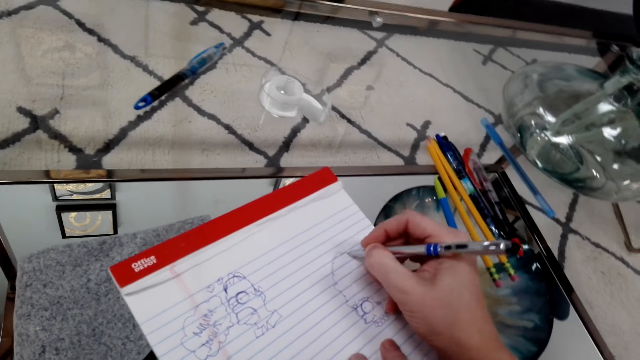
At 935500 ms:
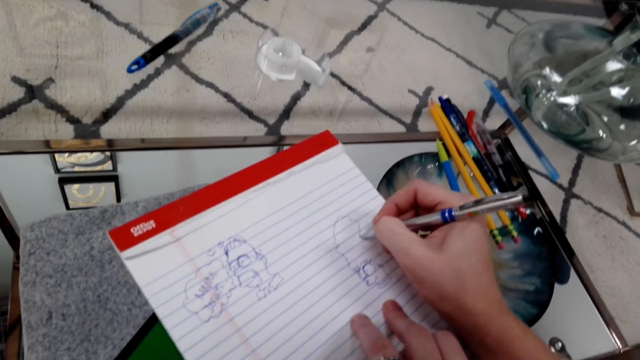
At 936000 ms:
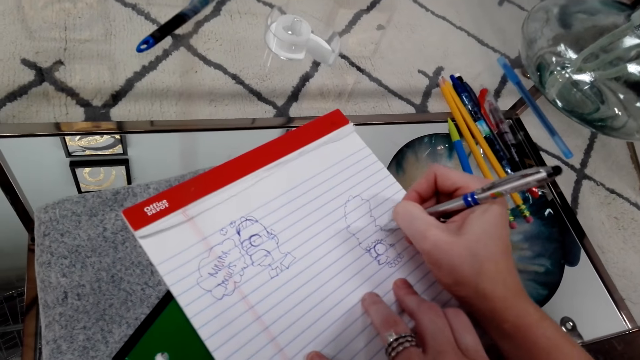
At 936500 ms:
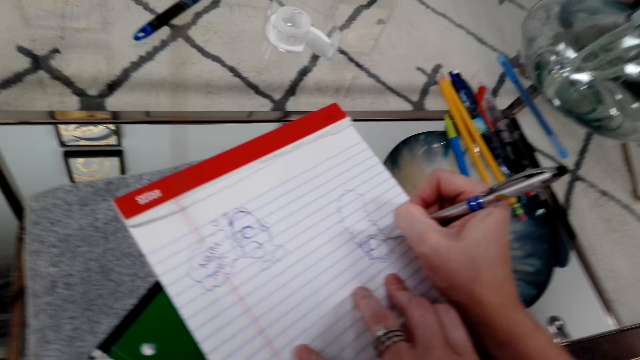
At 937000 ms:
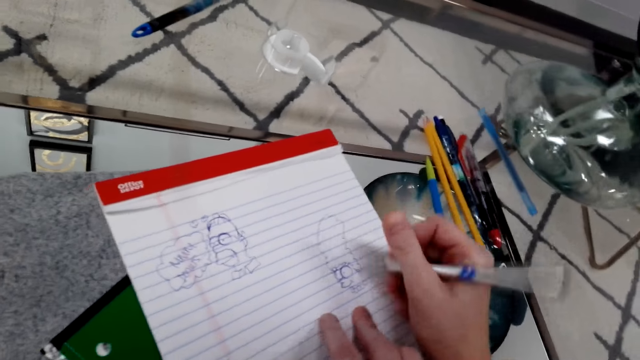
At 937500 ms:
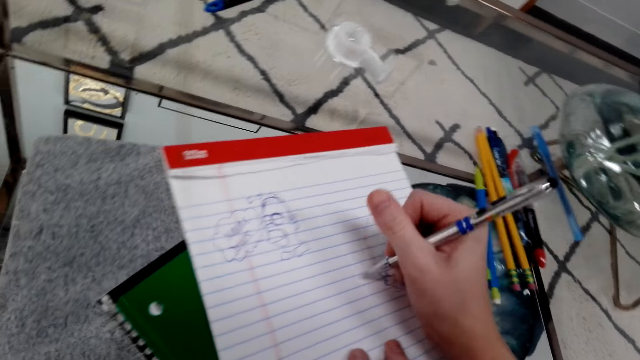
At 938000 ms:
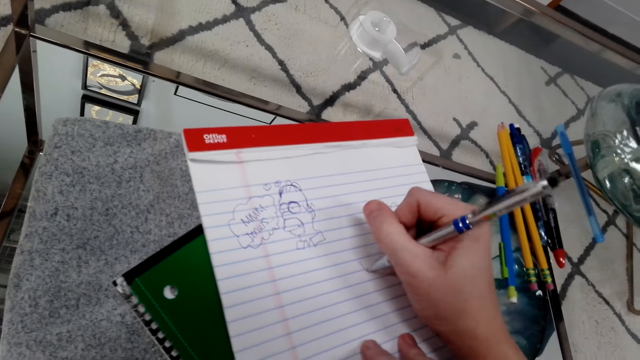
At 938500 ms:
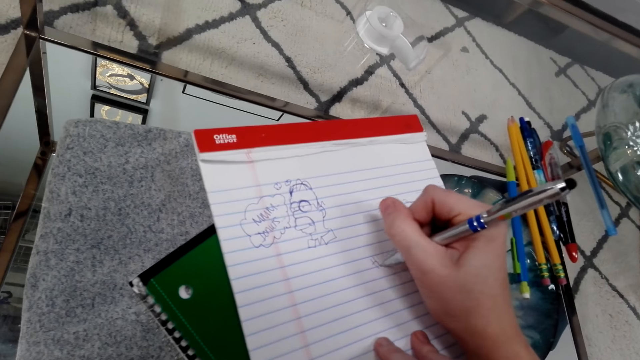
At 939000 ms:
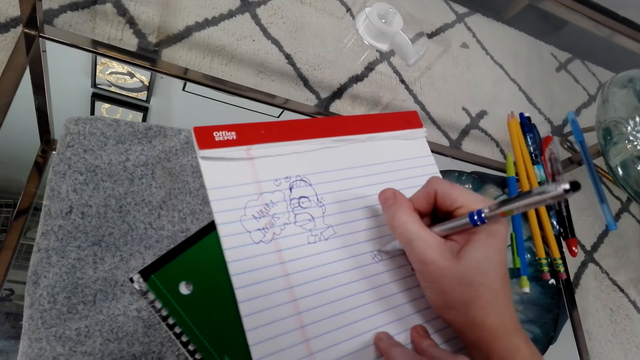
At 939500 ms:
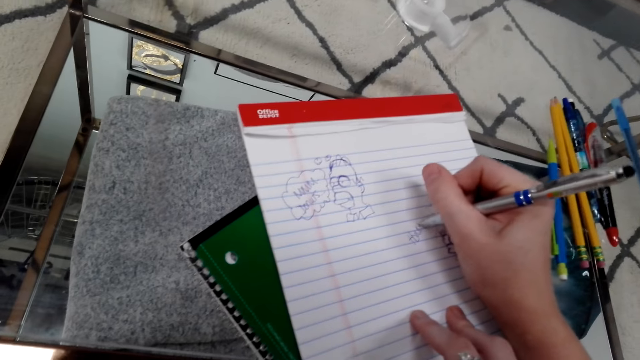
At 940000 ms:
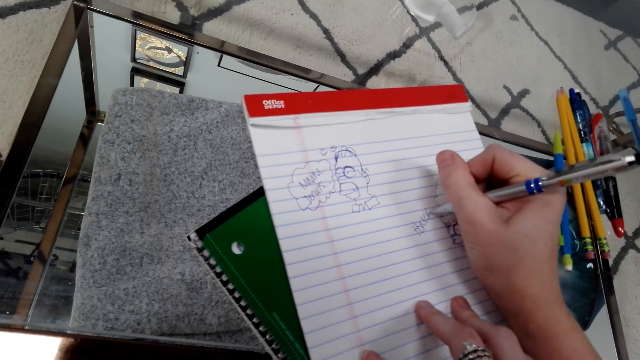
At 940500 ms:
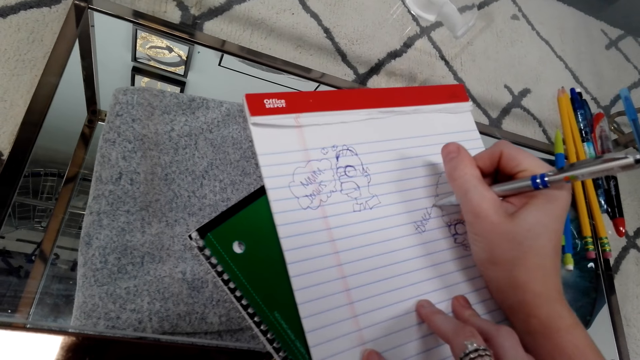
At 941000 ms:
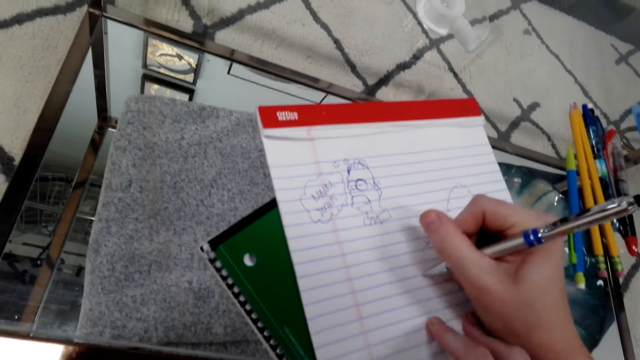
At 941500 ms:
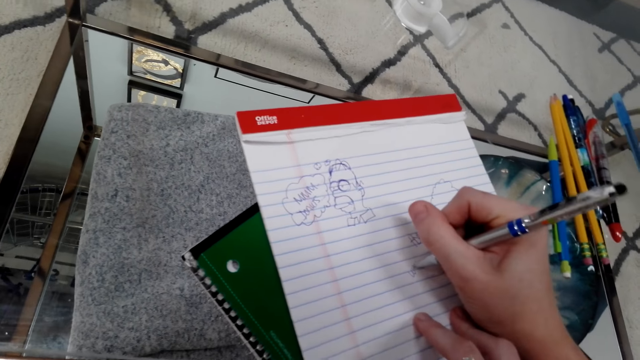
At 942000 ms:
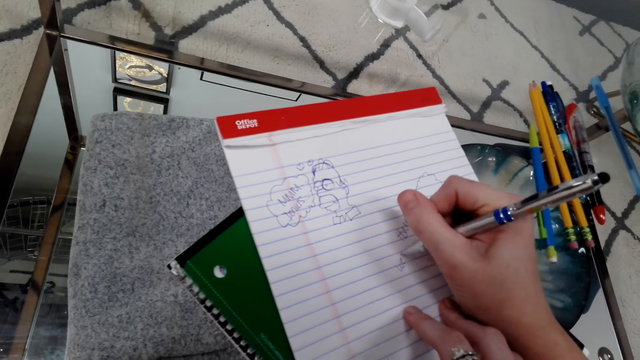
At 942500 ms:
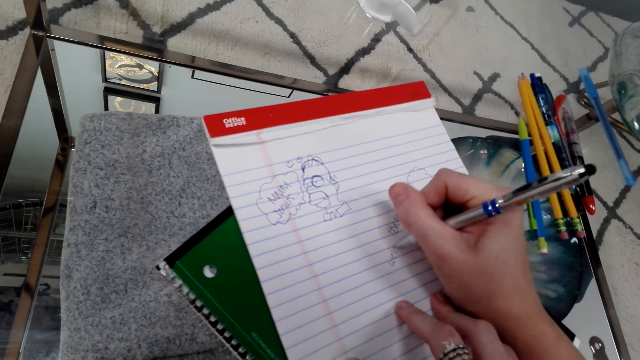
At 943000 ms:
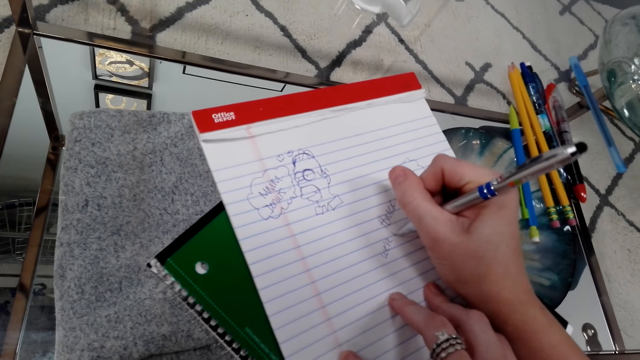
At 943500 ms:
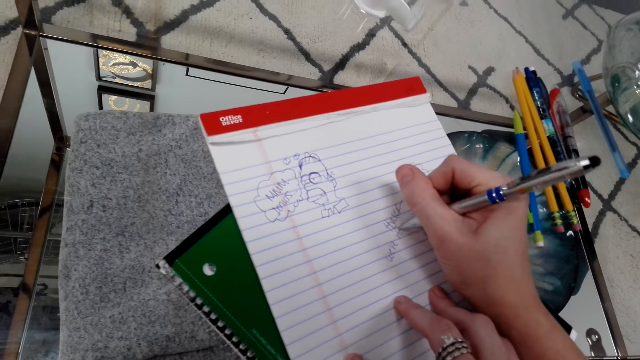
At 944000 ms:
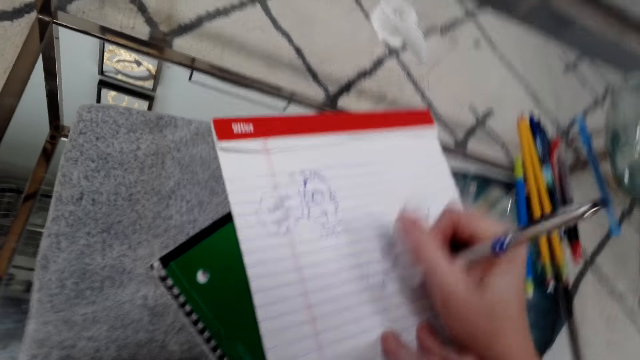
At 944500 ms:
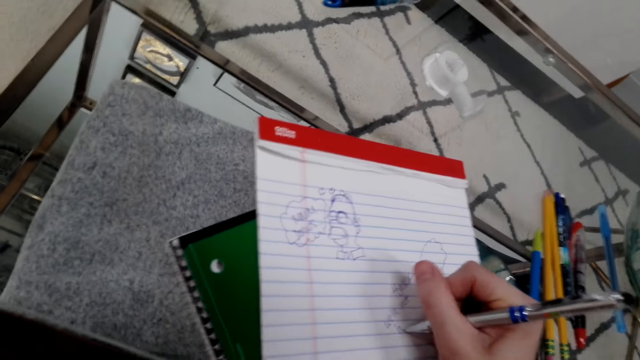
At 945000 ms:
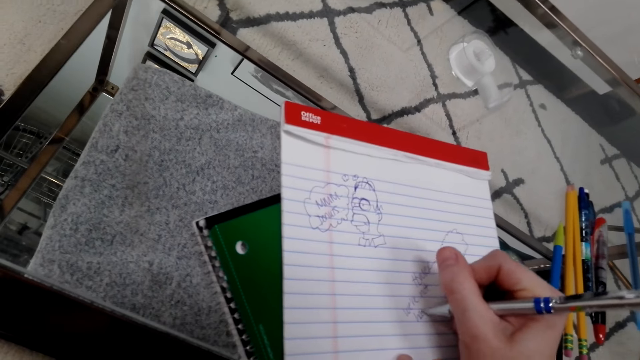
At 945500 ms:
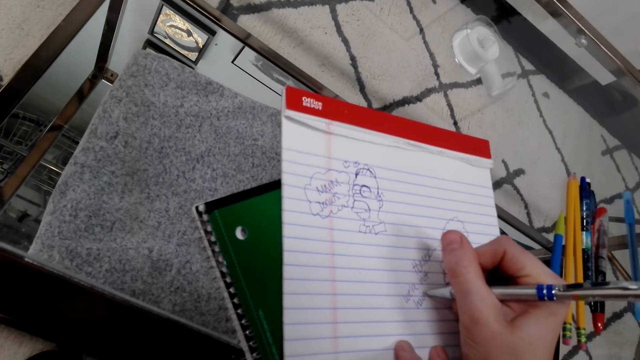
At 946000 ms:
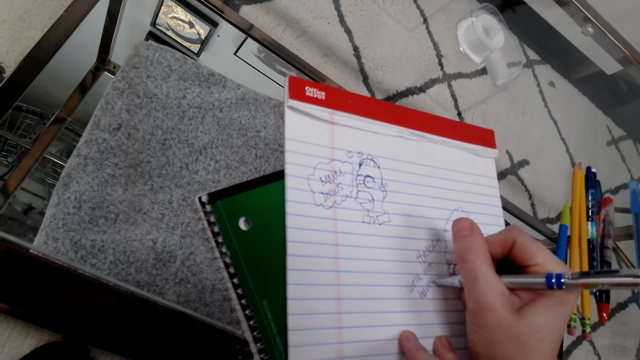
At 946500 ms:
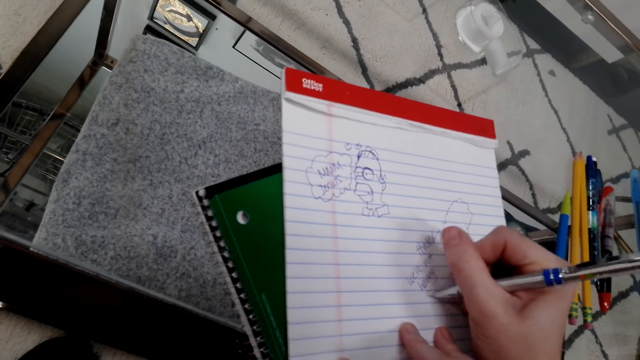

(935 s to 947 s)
The camera wearer moves a pen around. They write on a book with the pen.

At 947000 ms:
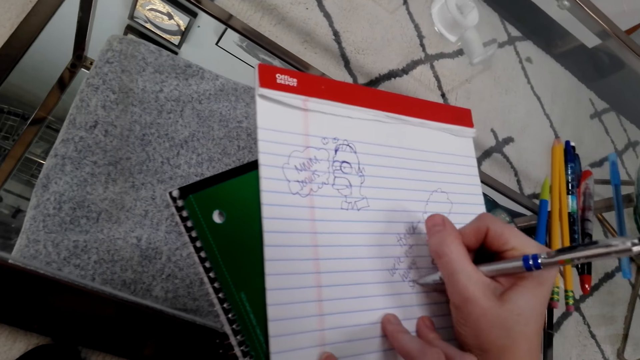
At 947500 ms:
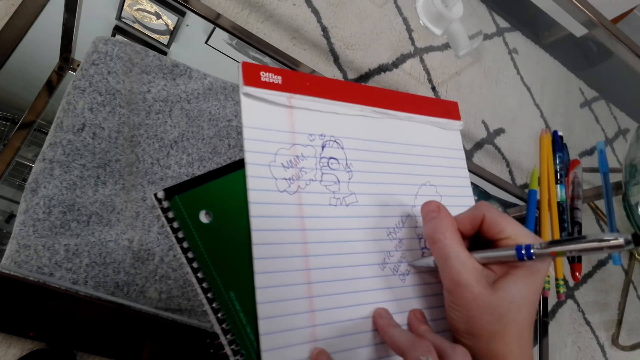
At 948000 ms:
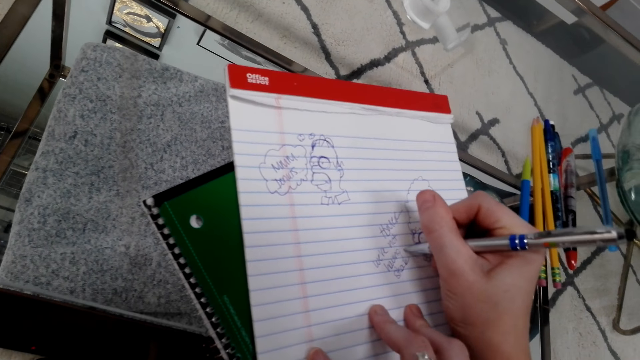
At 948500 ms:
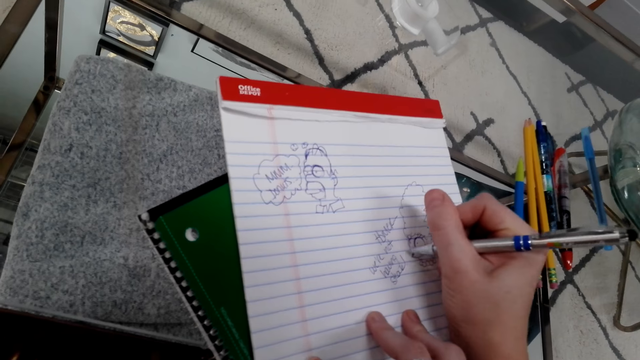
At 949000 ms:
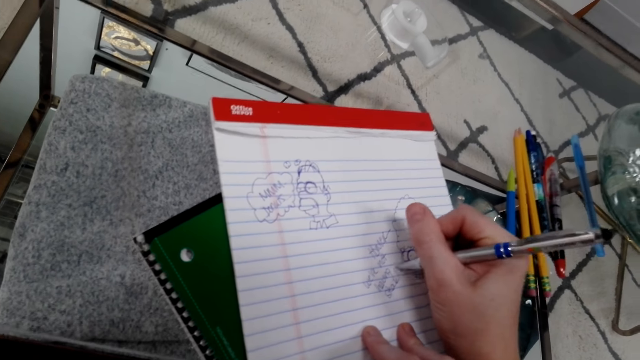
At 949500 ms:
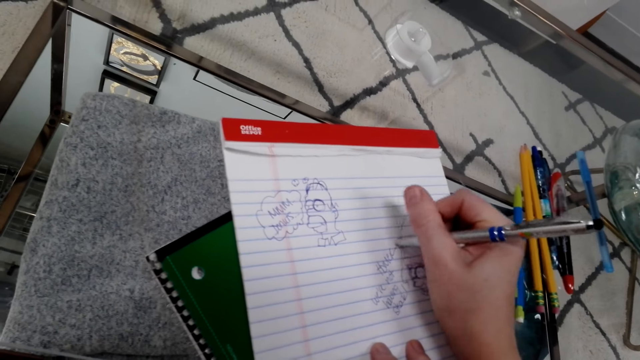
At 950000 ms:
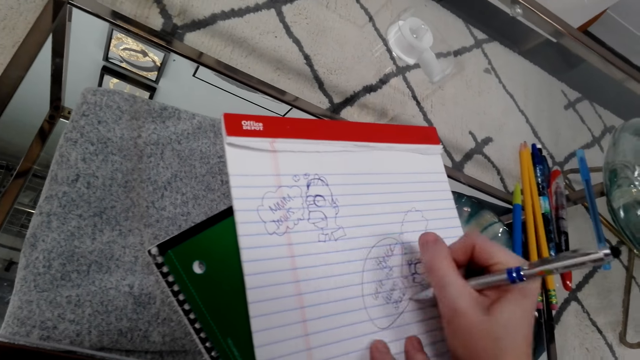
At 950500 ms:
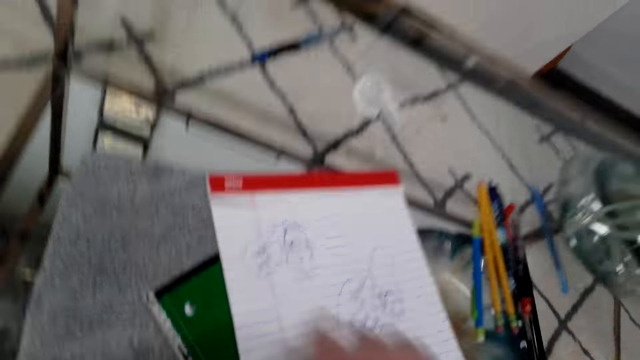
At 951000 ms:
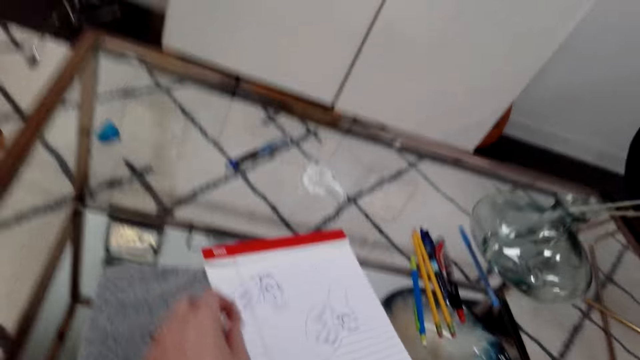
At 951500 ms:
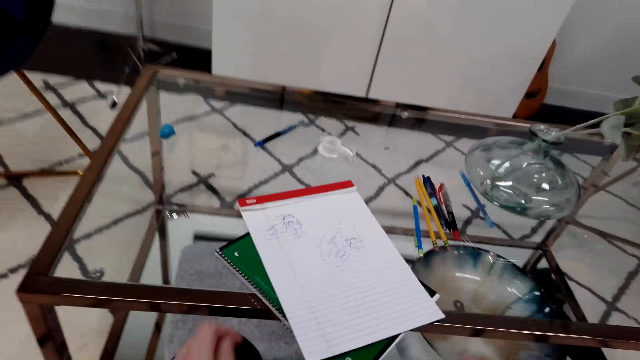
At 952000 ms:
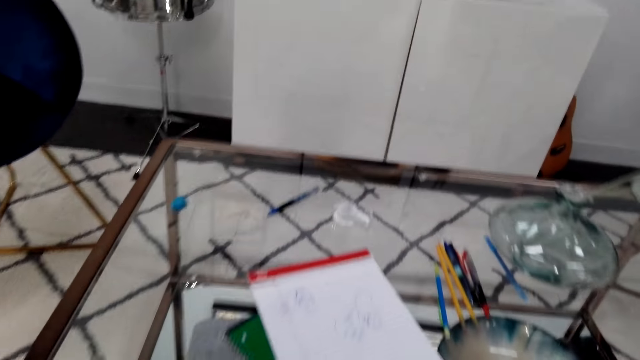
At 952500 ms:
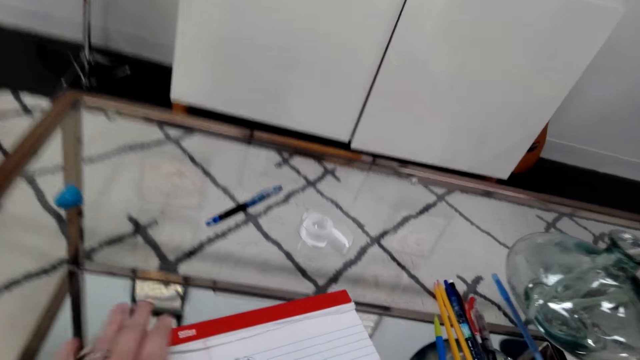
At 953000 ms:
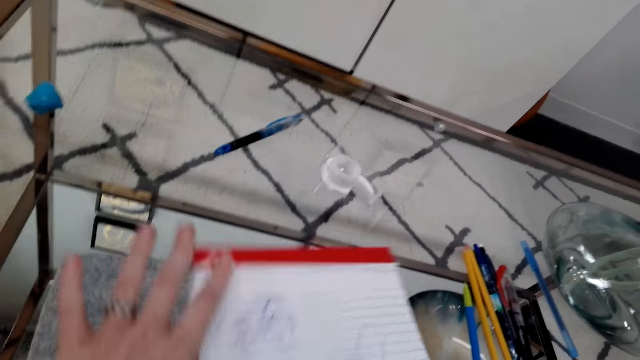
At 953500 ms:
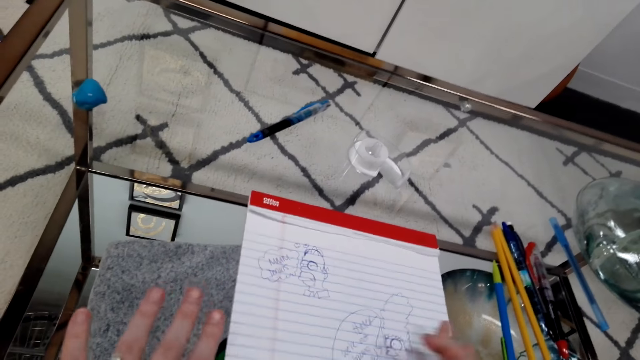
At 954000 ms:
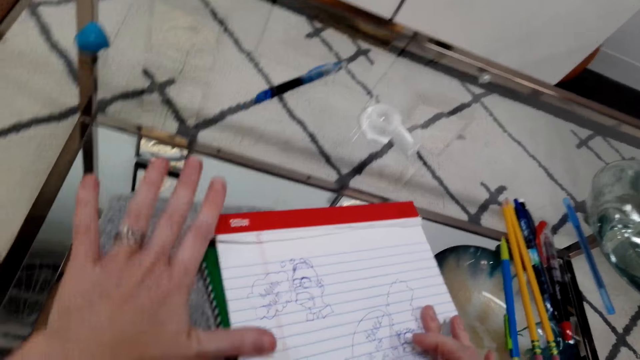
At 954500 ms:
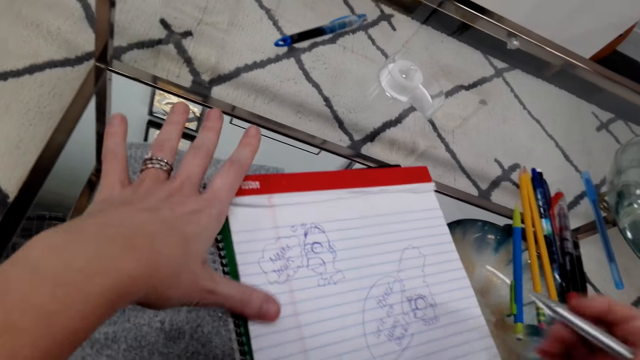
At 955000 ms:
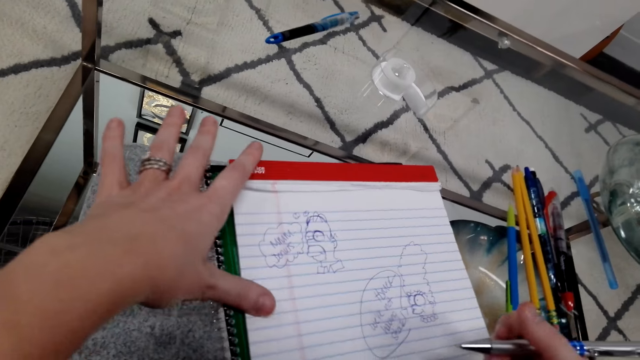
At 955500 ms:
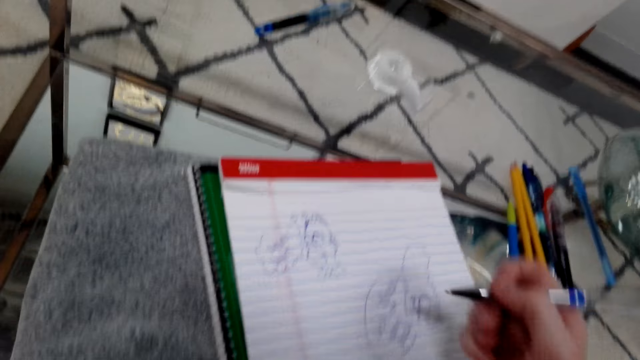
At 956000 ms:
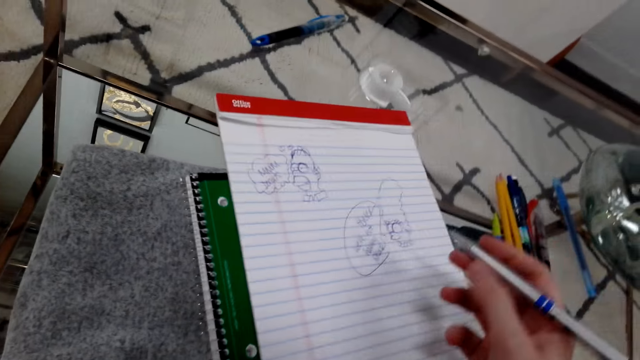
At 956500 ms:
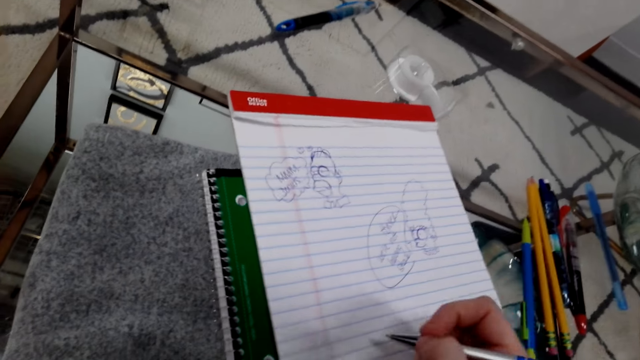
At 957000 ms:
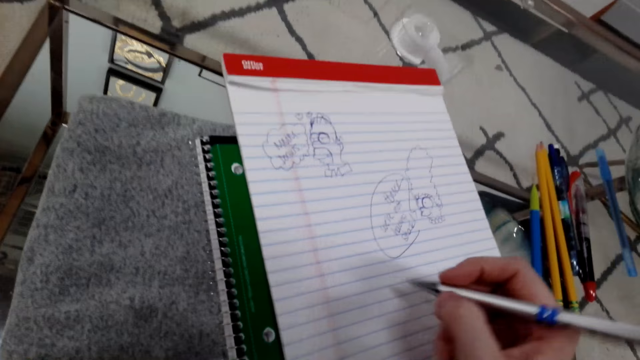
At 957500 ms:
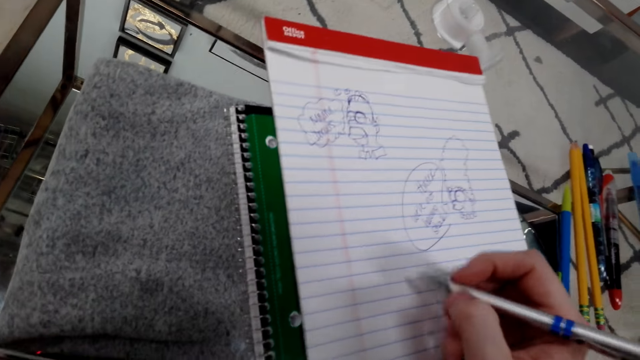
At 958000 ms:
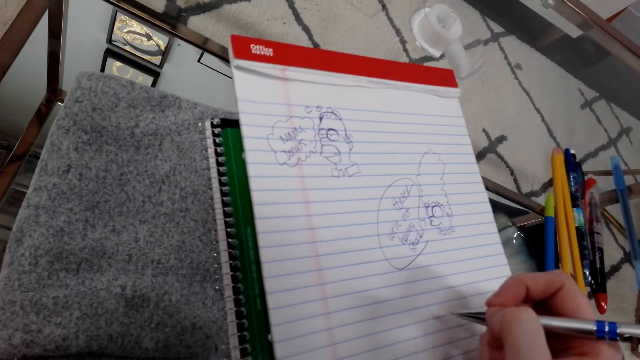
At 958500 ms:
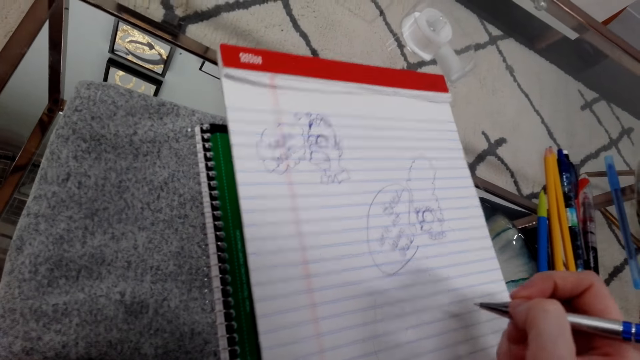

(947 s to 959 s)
The camera wearer draws. They move around. They lean back. They move a book on the table. They lean forward. They twist the writing pad. They push the writing pad upwards. They move a pen around.
